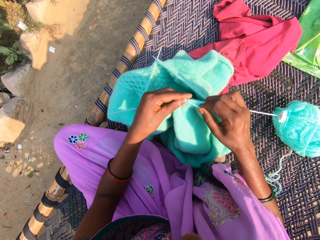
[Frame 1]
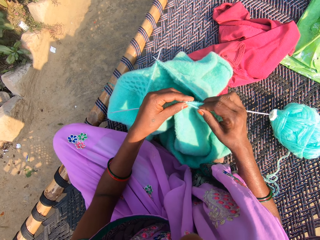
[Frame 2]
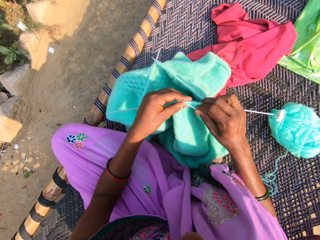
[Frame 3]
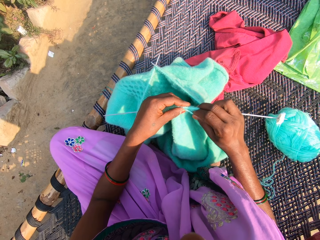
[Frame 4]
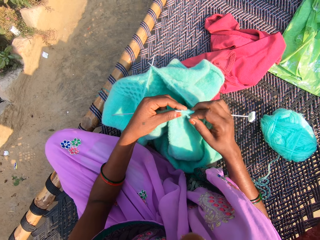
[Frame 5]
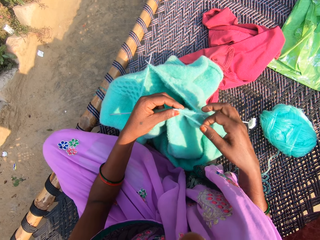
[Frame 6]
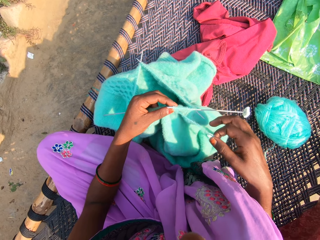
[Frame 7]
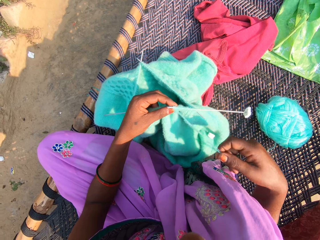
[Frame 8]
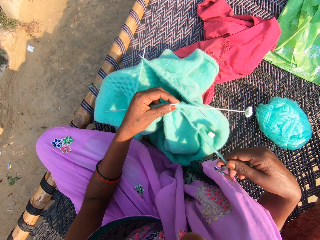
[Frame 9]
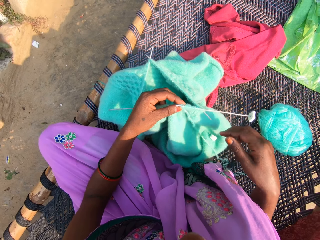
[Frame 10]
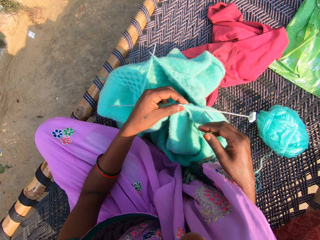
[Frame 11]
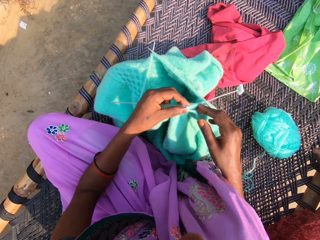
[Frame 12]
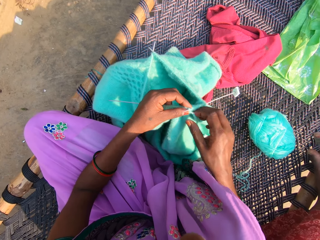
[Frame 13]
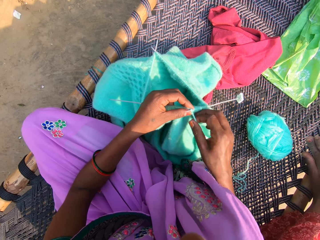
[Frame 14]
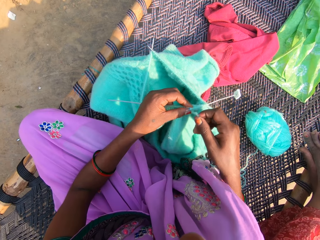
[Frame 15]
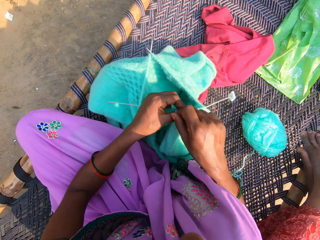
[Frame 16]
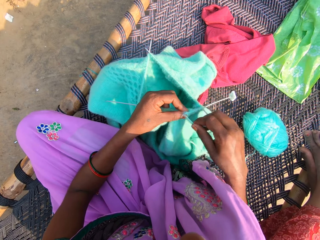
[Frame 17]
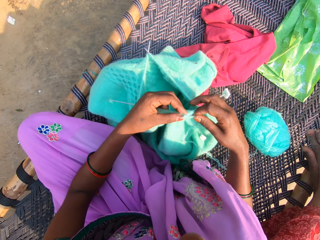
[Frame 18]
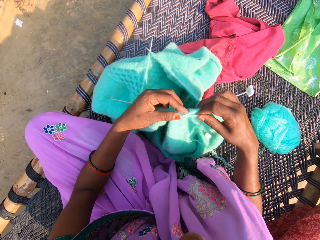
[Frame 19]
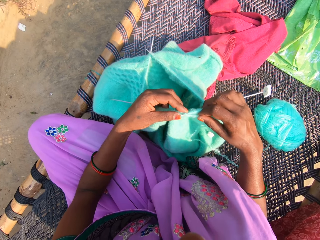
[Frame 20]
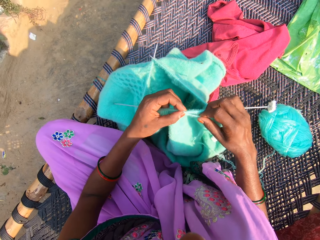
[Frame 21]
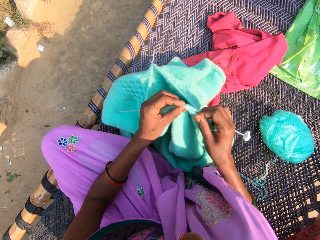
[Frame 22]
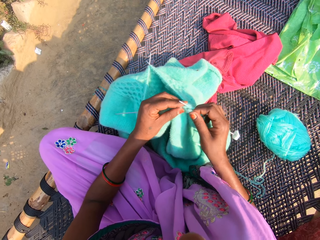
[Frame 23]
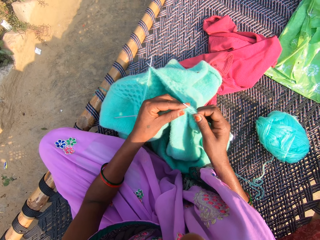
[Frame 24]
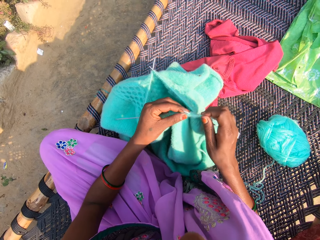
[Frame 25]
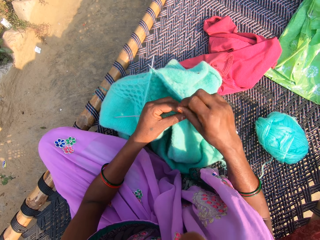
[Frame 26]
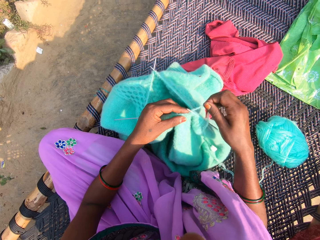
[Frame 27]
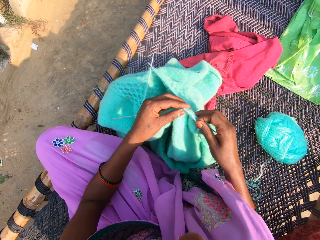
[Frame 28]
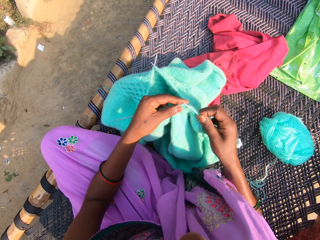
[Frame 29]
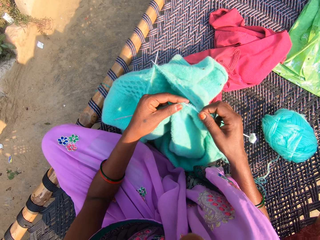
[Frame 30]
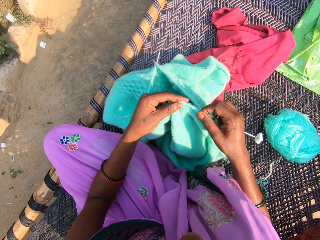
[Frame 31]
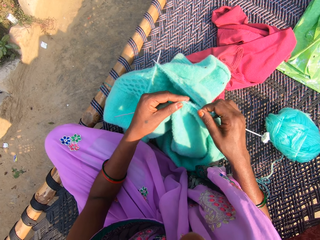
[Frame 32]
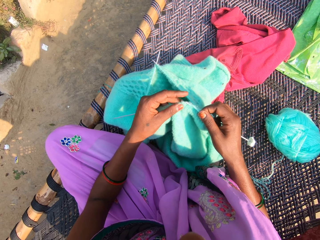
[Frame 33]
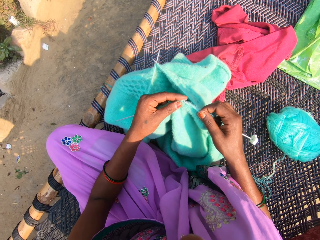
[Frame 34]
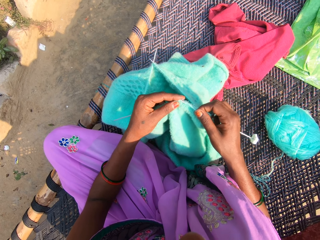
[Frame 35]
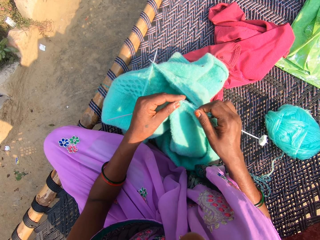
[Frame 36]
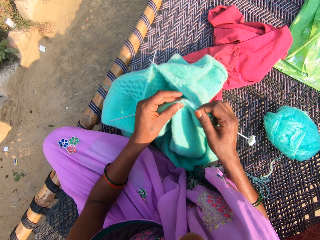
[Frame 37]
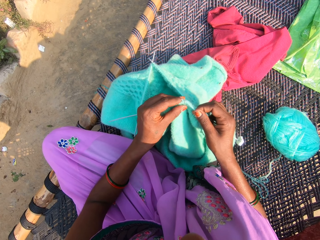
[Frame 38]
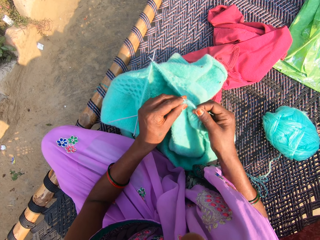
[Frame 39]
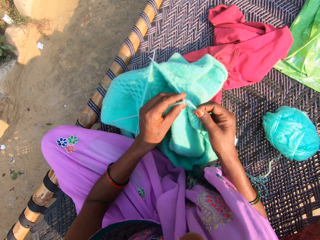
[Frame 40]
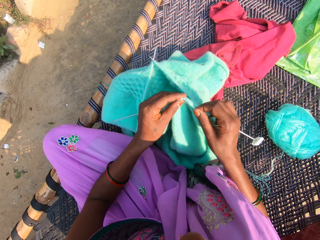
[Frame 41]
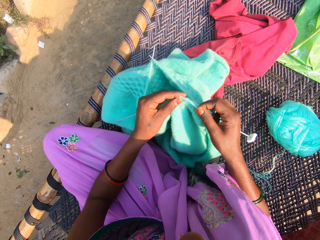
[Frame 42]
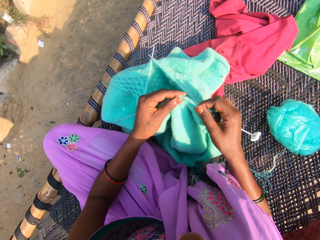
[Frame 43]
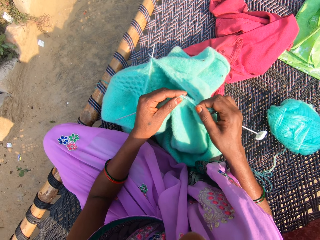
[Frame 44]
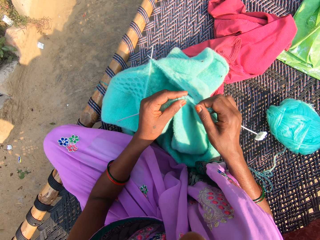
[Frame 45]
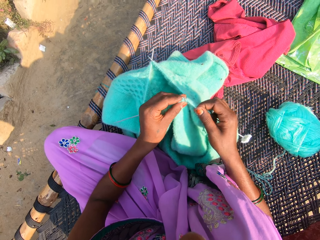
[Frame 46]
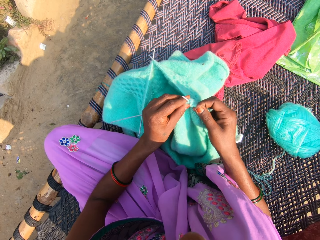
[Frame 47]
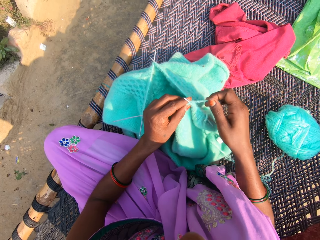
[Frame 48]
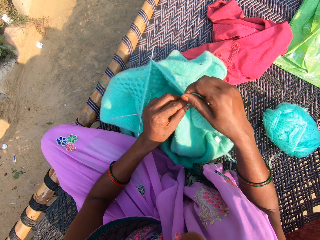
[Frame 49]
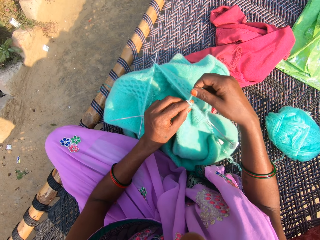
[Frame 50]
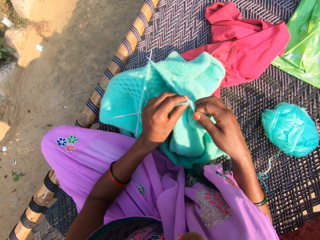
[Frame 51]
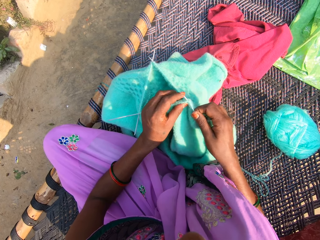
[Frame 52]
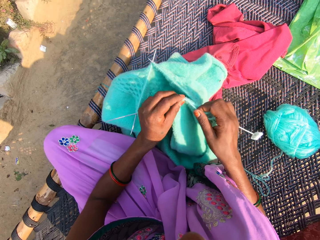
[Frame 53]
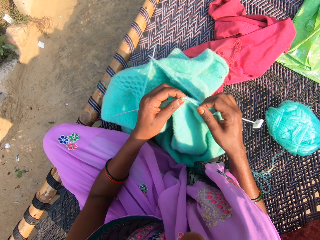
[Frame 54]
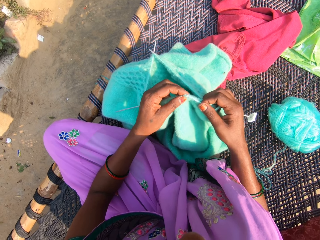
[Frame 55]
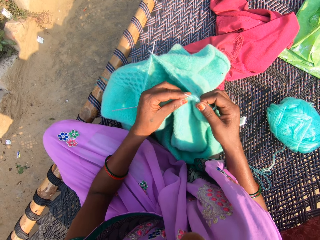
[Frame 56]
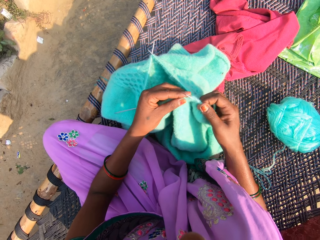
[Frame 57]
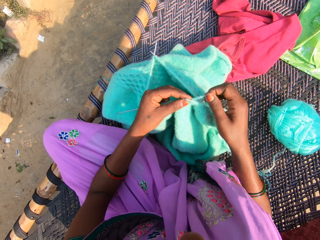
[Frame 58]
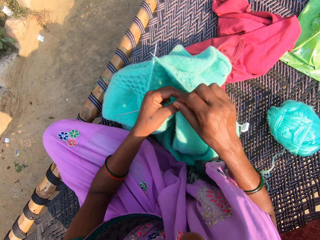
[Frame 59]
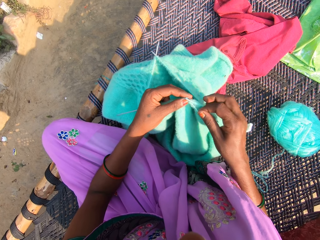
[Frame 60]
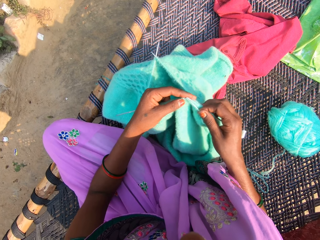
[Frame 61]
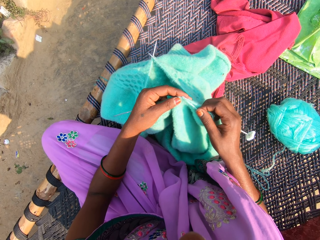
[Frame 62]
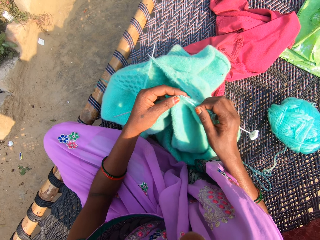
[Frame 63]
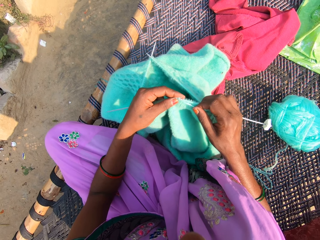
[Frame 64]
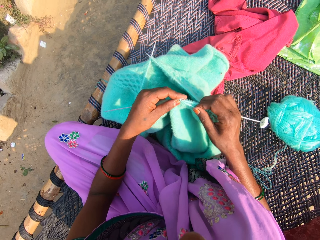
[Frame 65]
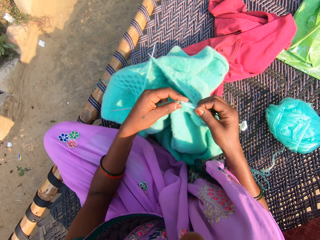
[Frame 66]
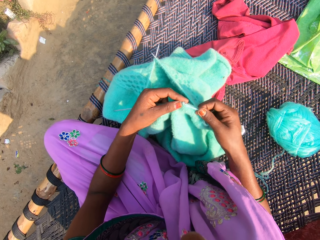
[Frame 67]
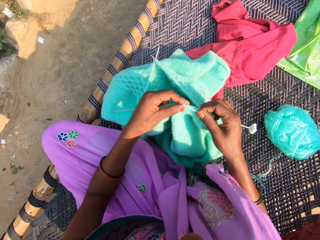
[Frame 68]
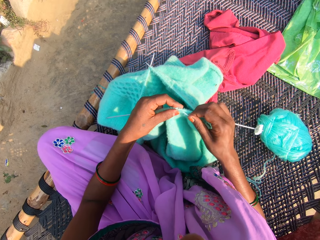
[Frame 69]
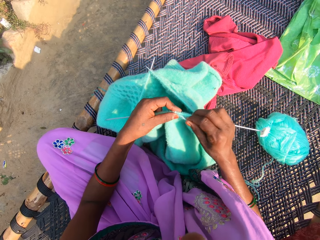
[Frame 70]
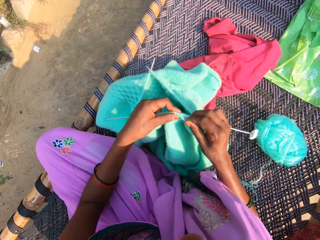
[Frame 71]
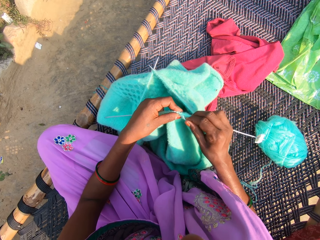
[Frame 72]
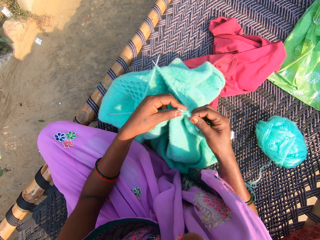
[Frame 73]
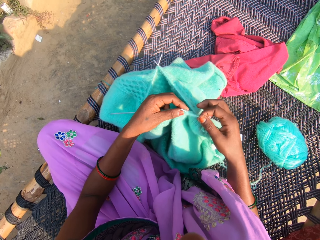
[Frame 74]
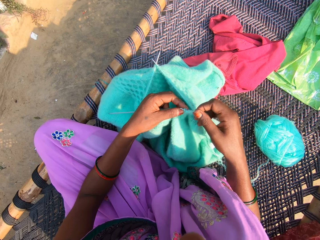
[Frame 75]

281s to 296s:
The camera wearer knits the yarn with the needle. She stretches the yarn with her right hand. She rolls the yarn on the needle. She hooks the thread with the knitting needle. She rolls the yarn on the needle. She knits the yarn with the needles in her hands. She holds a knitting needle. She rolls the yarn on the needle. She knits the yarn with the needles in her hands. She rolls the yarn on the needle. She knits the yarn with the needles in her hands. She hooks the thread with the knitting needle.

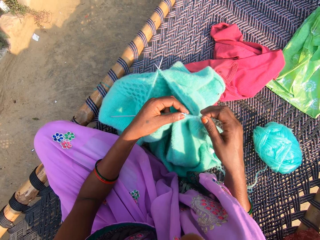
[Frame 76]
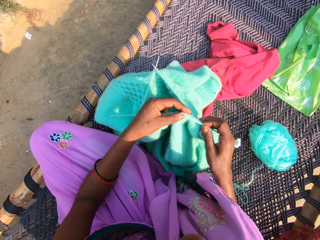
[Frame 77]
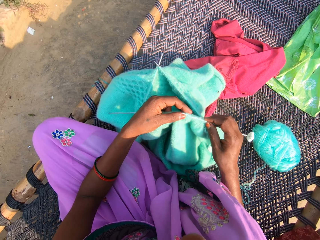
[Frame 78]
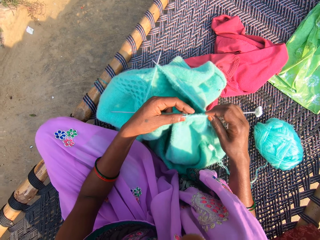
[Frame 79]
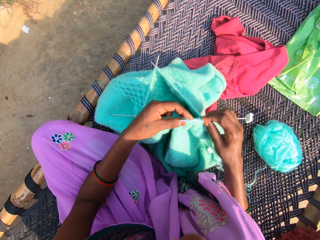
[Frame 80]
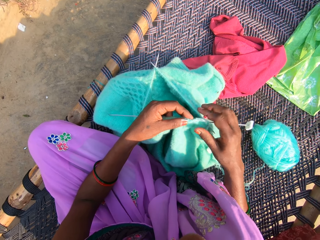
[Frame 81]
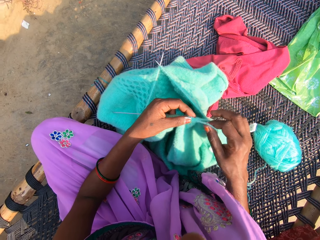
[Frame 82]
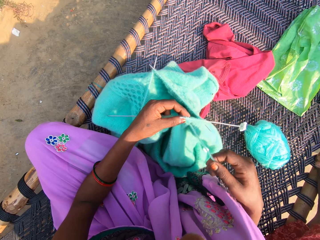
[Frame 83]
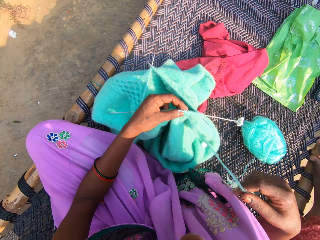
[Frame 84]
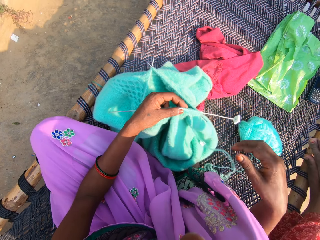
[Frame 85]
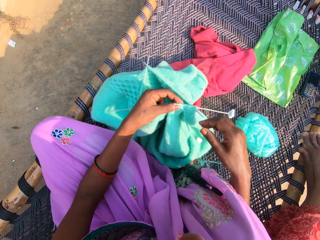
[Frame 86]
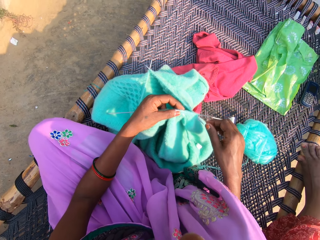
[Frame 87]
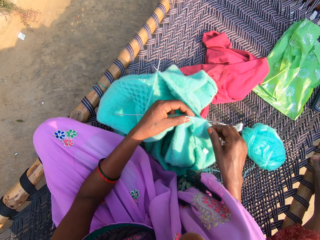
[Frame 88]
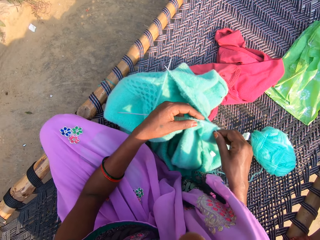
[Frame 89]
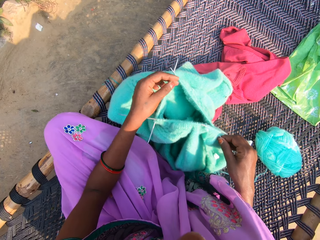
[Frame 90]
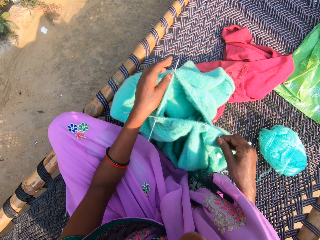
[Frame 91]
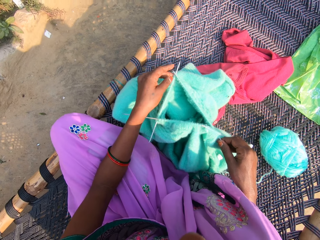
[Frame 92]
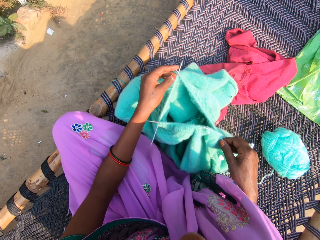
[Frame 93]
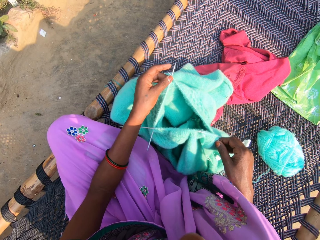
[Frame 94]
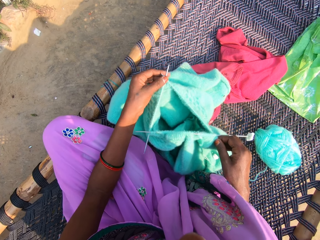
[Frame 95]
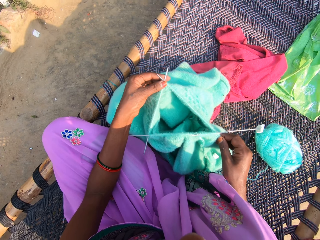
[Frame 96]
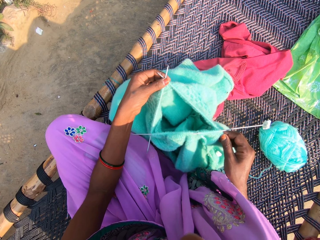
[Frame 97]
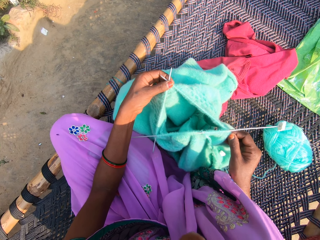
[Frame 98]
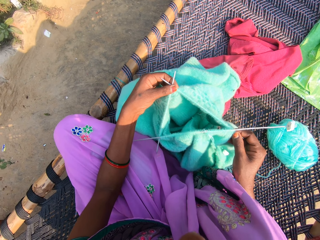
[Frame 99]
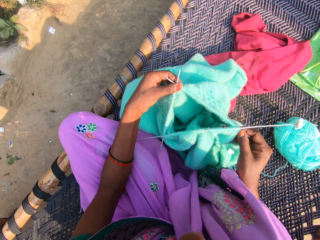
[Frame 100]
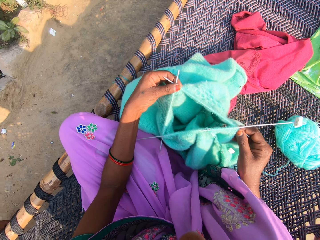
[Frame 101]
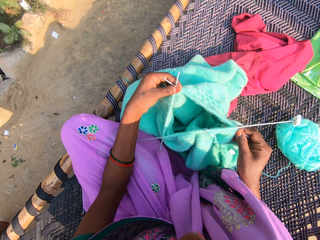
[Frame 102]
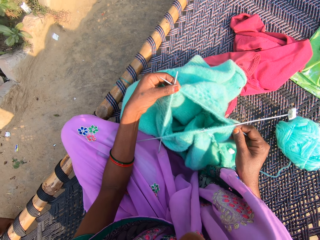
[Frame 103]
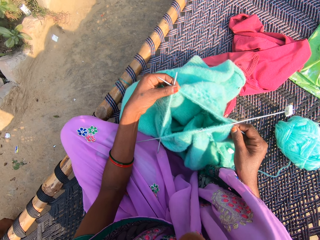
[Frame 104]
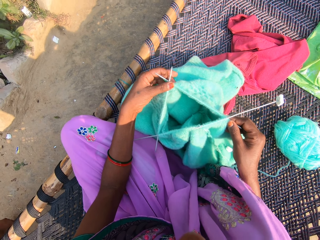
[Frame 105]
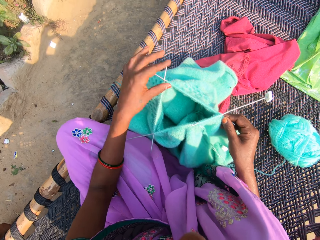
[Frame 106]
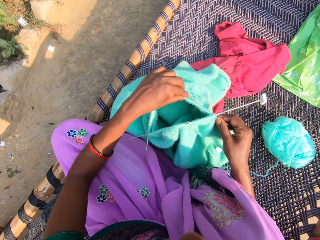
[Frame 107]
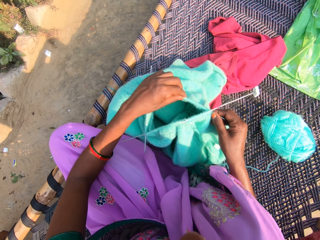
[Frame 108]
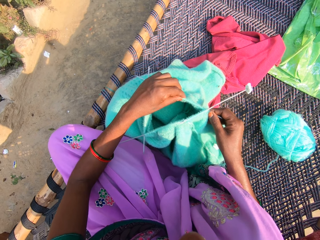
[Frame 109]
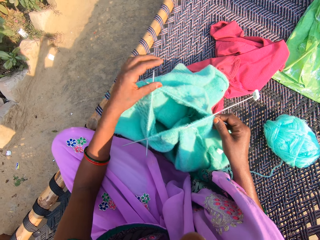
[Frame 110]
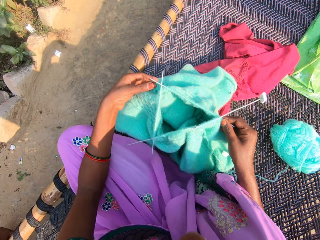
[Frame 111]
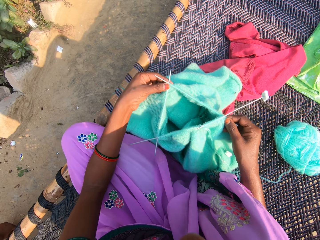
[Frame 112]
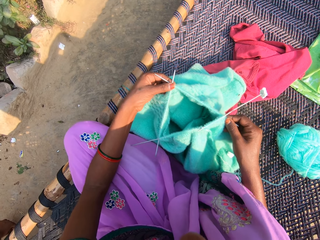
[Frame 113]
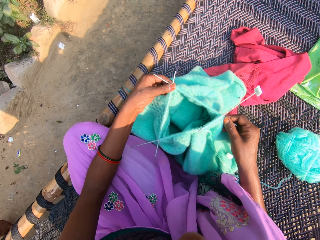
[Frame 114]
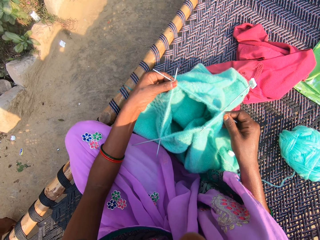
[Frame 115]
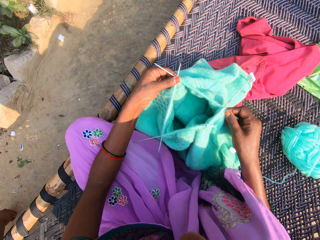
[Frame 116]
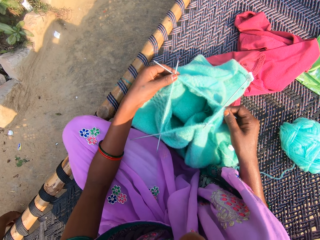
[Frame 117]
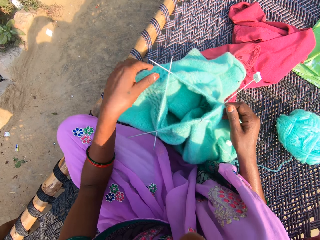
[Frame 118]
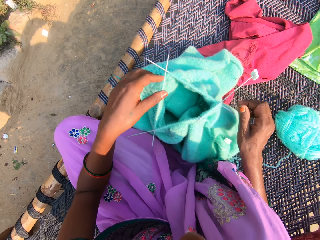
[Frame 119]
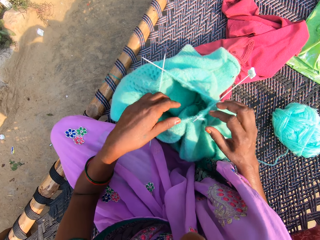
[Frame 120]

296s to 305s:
The camera wearer adjusts the yarn in the needle. They hold a knitting needle.
